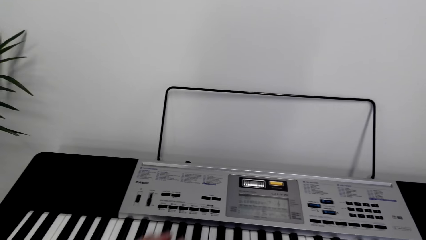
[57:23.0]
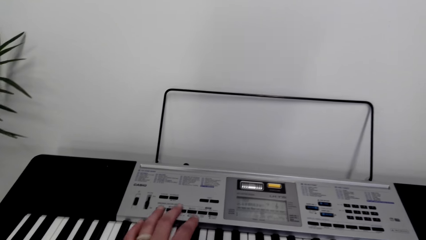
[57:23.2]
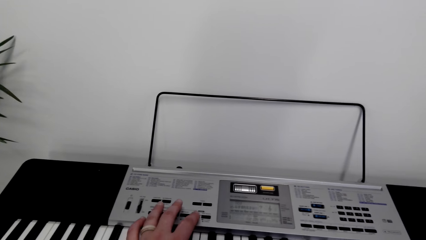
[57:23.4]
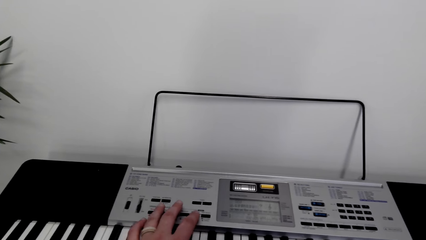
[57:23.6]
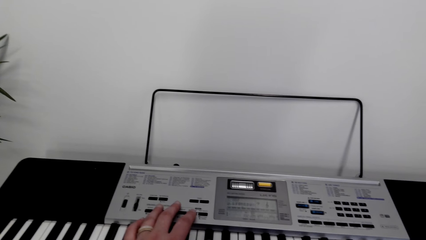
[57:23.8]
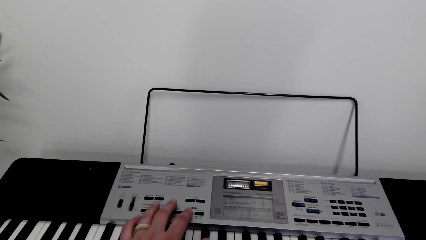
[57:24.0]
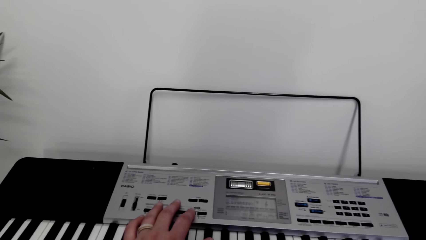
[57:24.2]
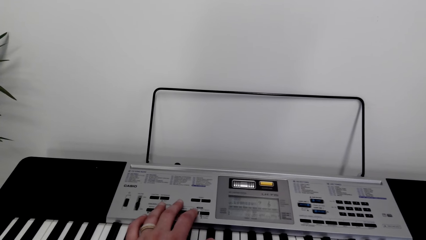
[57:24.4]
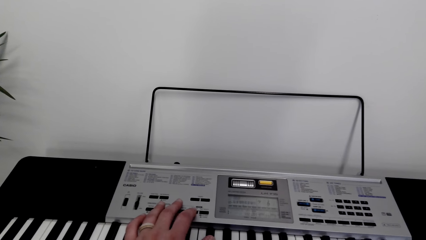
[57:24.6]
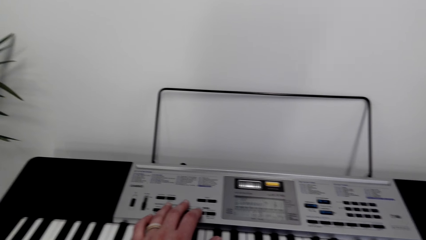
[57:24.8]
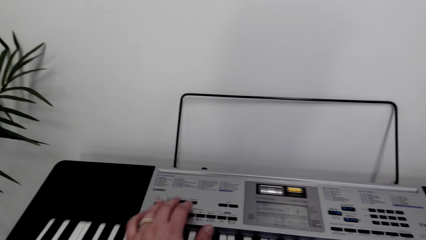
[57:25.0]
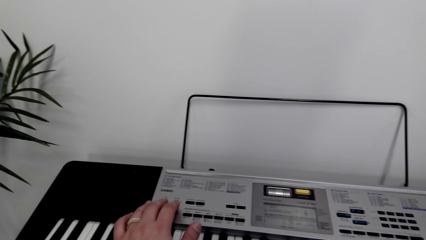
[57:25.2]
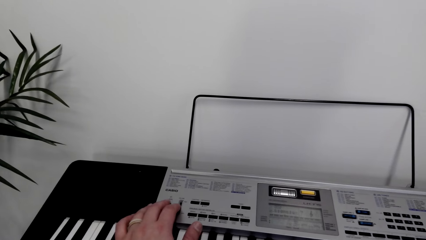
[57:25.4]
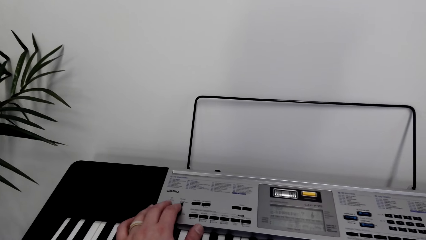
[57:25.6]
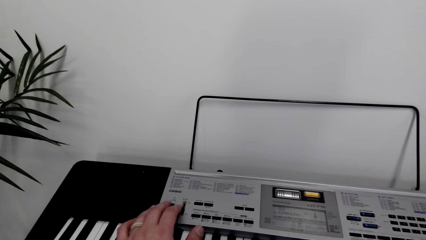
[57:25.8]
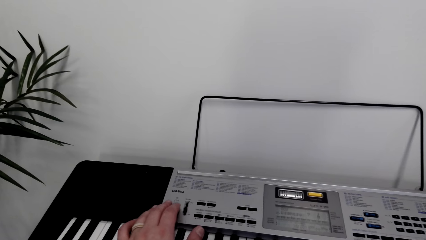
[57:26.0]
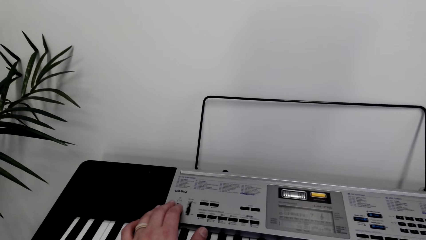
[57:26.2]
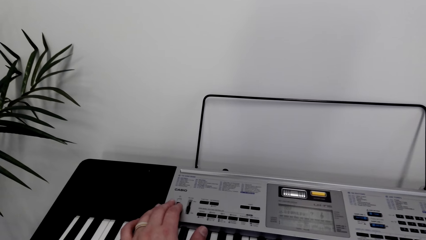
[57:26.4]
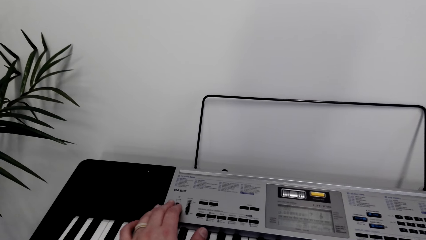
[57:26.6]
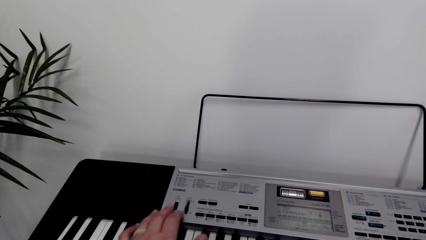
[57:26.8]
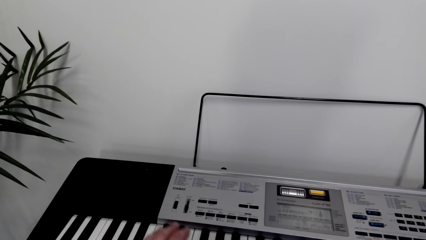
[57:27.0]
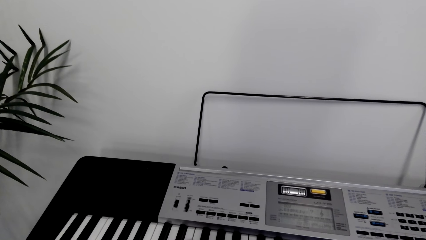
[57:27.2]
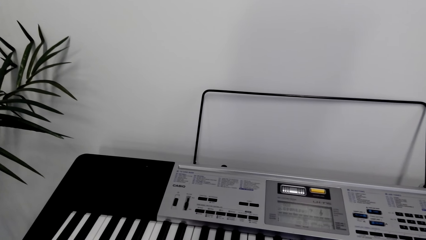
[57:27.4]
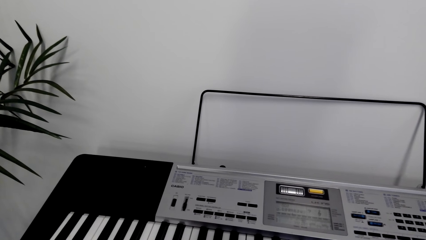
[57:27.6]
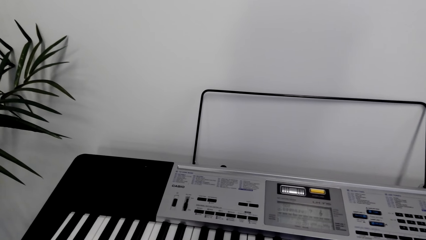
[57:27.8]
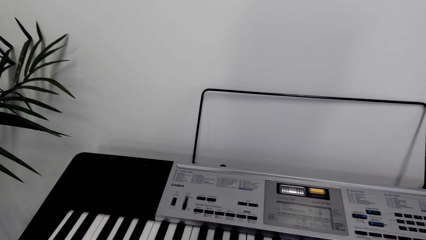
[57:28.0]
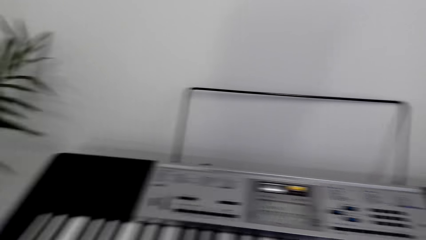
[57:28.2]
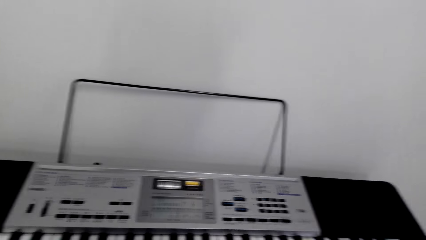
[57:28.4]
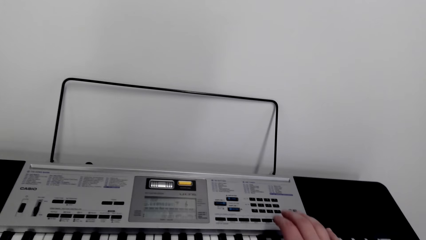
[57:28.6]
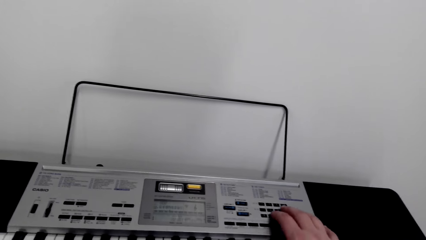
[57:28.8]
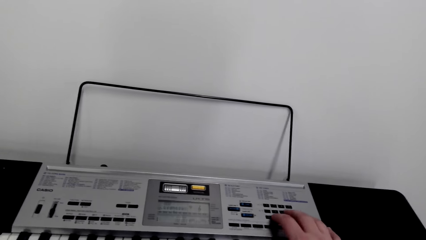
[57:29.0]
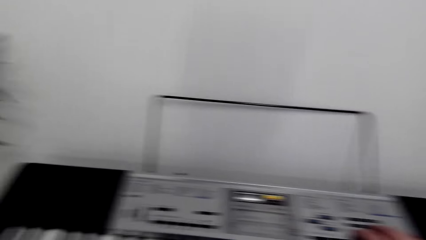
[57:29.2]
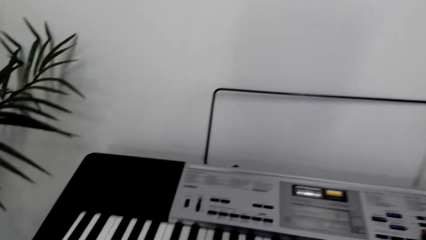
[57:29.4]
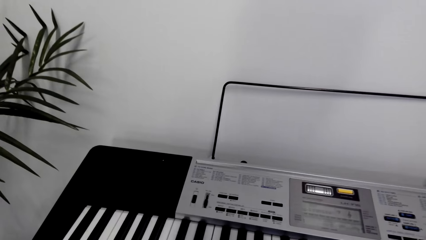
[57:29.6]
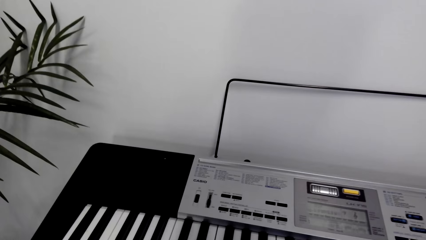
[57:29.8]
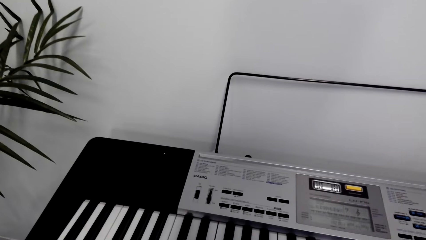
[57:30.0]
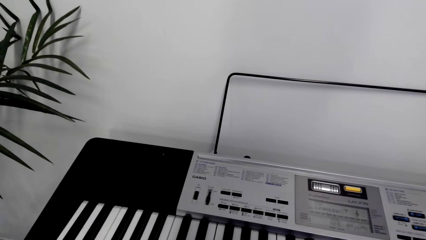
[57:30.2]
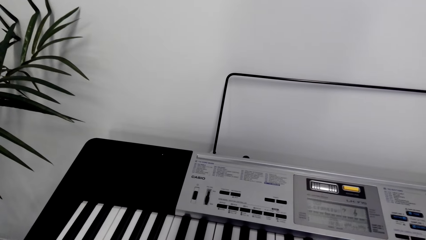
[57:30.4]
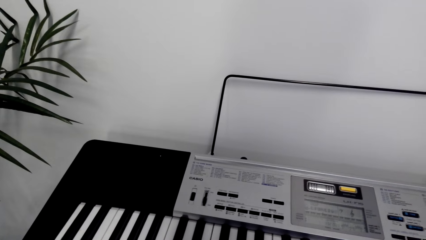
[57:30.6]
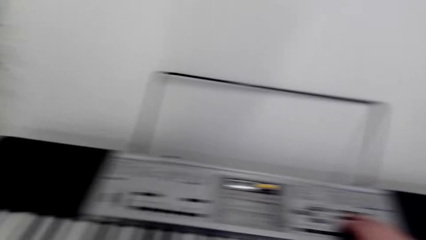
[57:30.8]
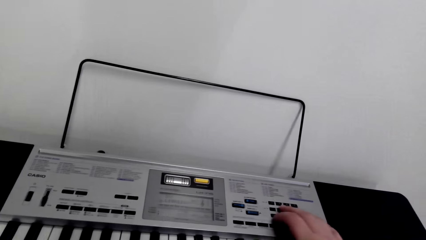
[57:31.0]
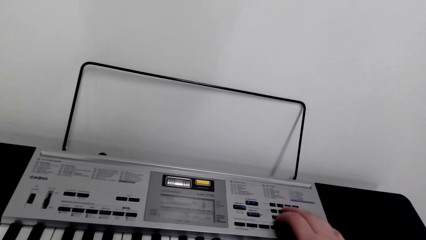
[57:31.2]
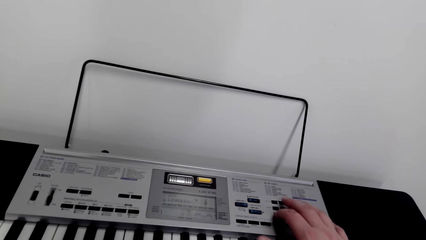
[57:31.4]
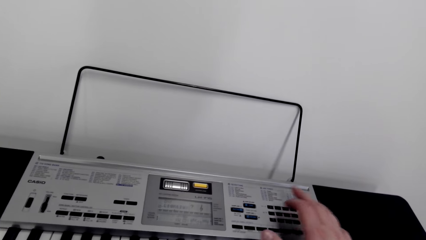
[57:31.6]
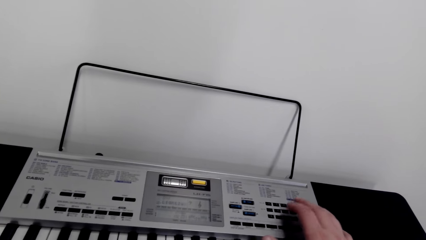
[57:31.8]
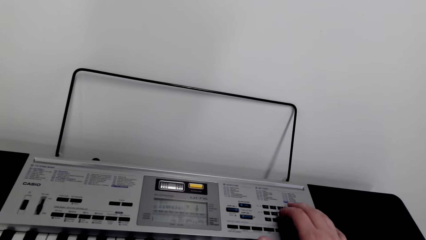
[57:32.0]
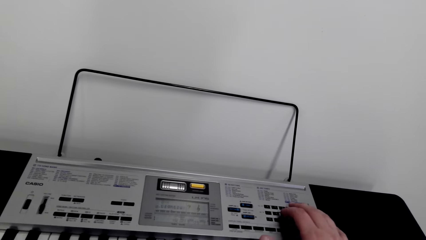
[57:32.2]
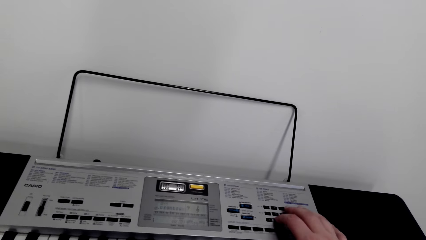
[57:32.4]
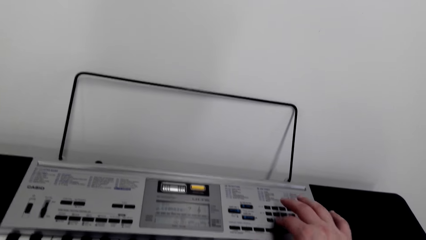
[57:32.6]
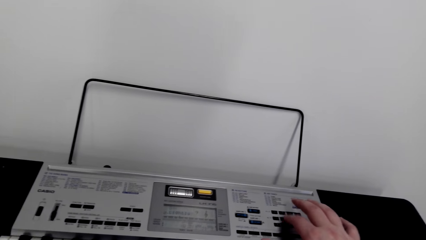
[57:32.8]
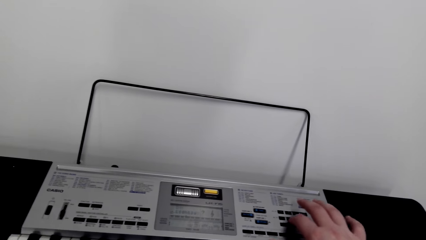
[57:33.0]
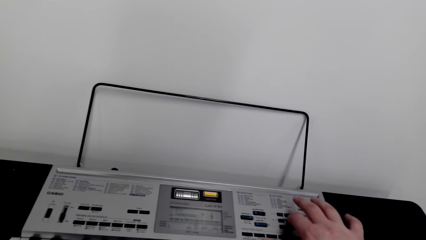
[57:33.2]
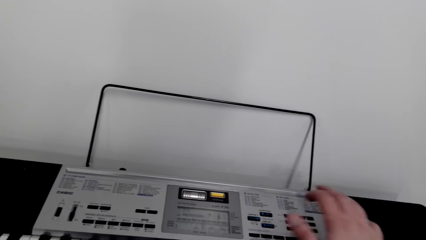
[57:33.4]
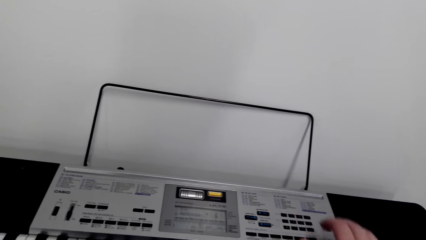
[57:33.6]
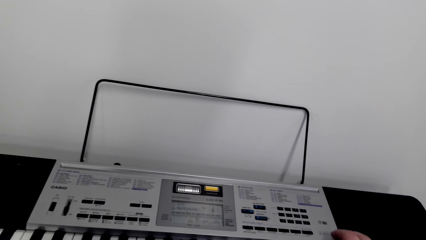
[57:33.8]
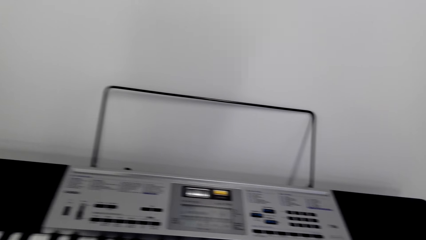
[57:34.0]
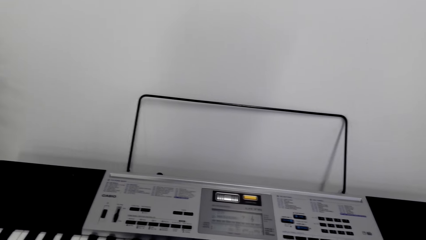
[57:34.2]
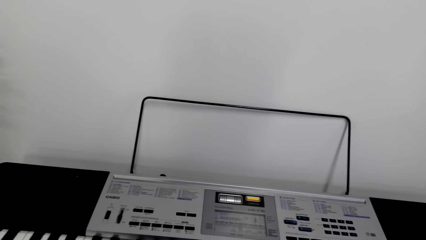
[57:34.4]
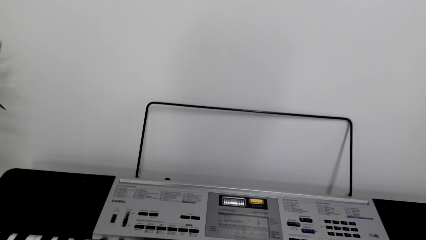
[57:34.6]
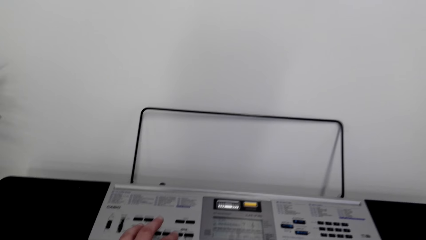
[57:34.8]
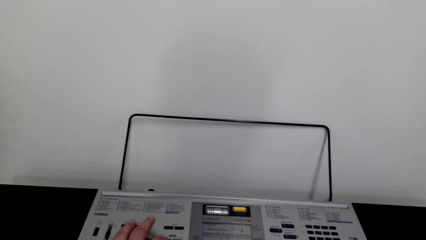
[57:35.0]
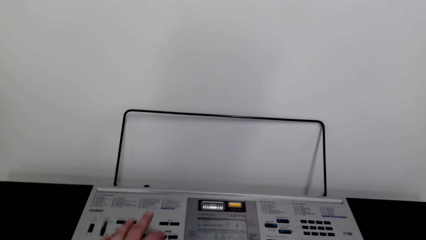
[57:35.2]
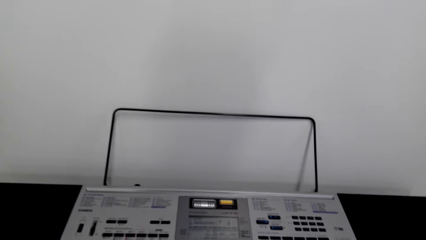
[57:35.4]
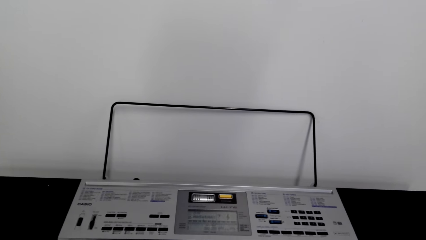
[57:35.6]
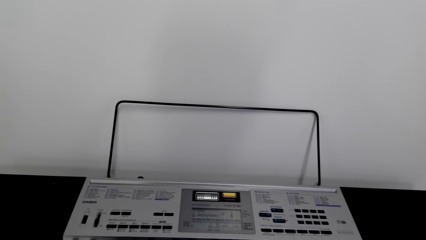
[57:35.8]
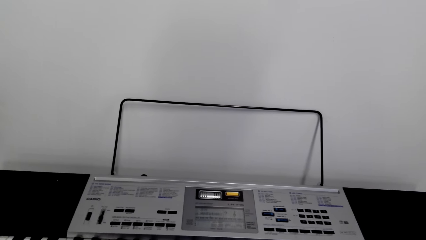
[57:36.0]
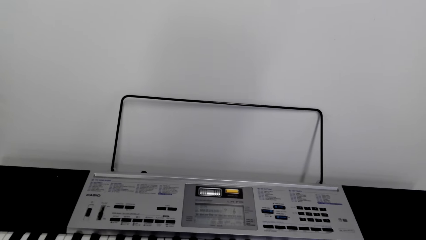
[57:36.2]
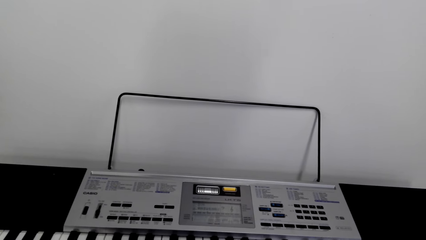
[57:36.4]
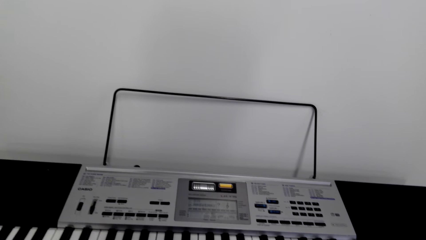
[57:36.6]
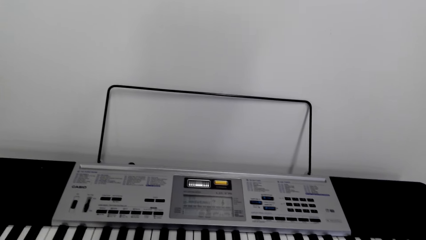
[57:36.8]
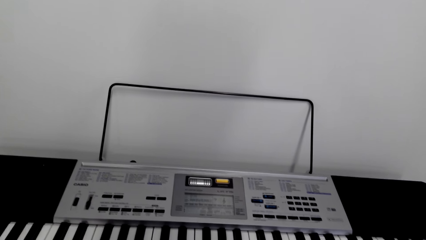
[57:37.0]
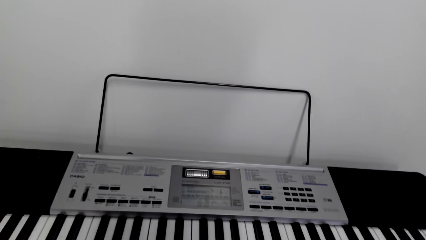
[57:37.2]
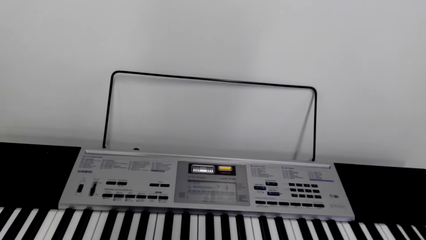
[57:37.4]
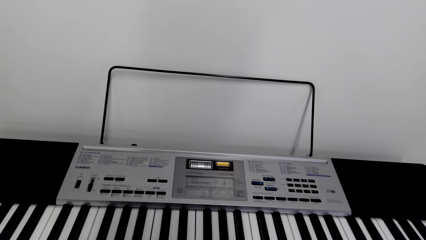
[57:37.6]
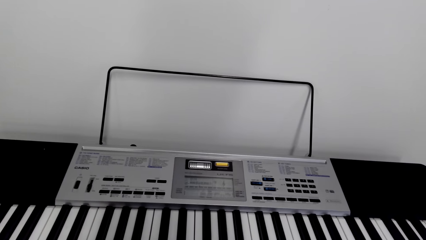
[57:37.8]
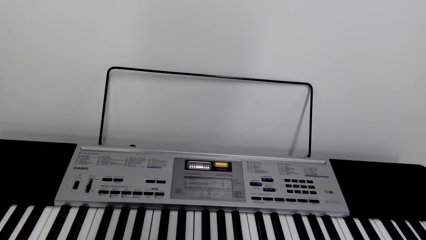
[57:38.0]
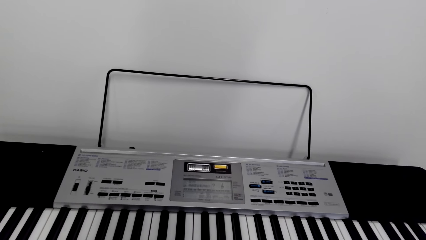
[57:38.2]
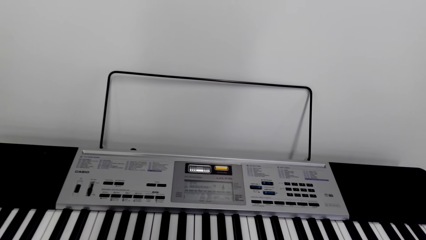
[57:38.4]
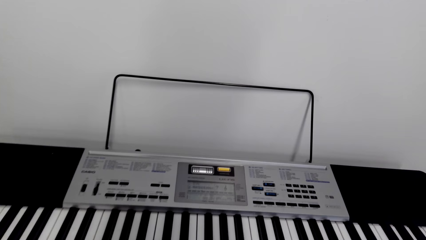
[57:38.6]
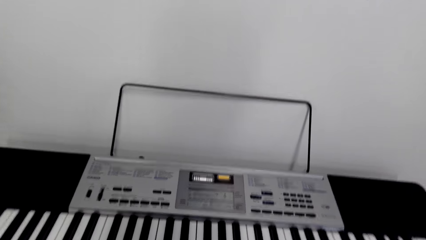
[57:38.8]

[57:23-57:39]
The camera wearer presses the buttons on the piano. They play the piano.
